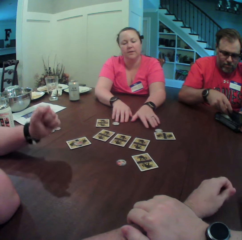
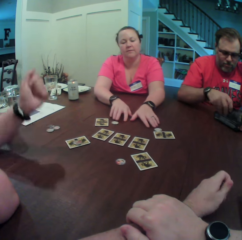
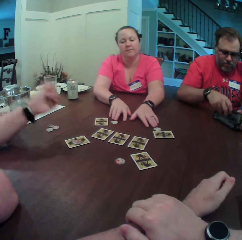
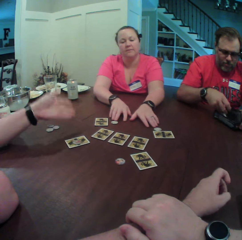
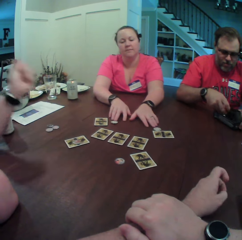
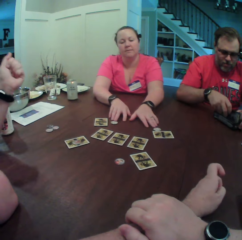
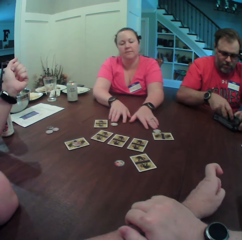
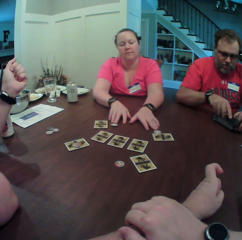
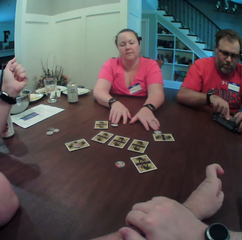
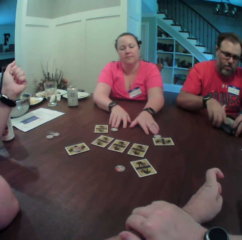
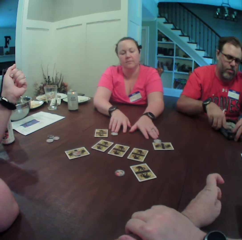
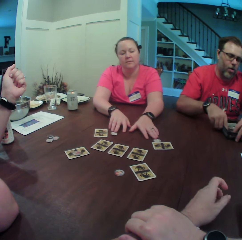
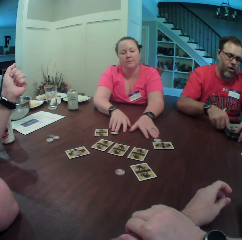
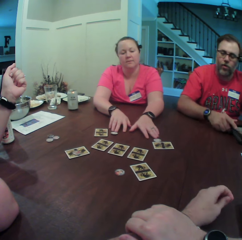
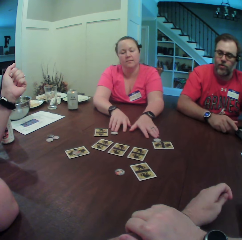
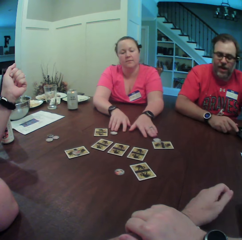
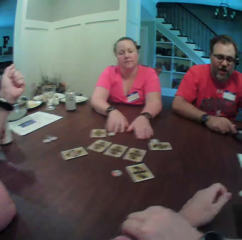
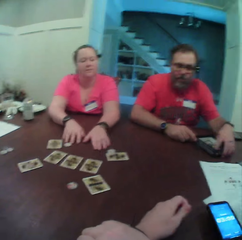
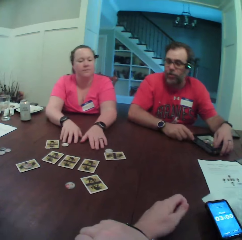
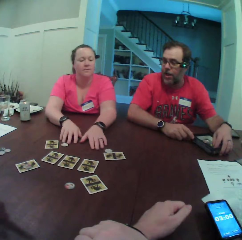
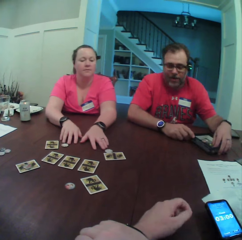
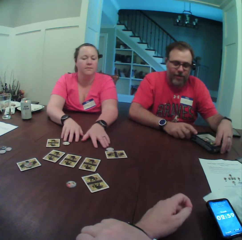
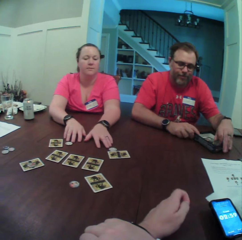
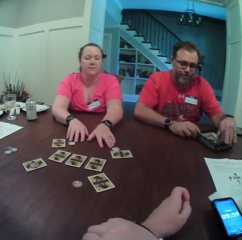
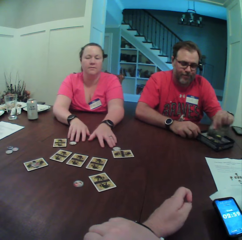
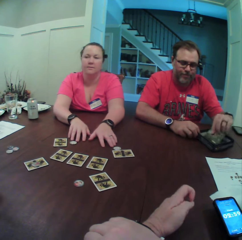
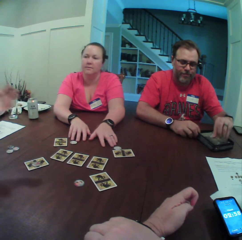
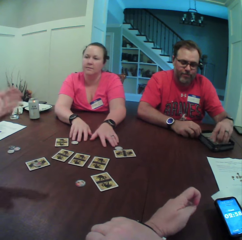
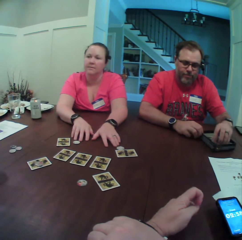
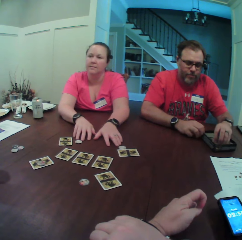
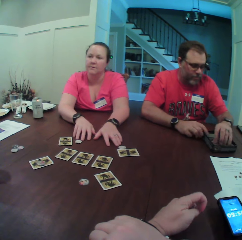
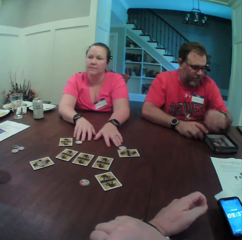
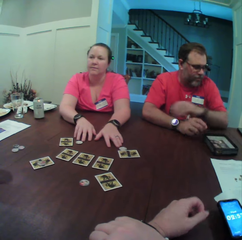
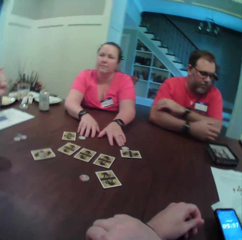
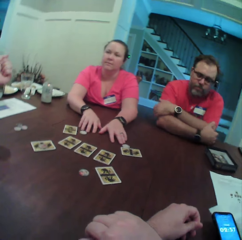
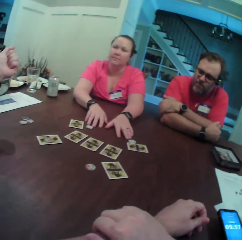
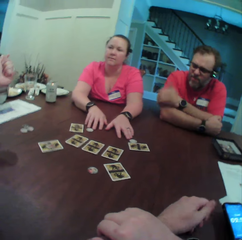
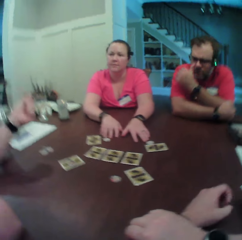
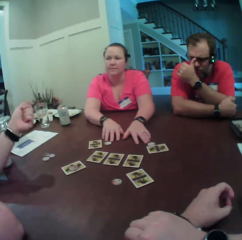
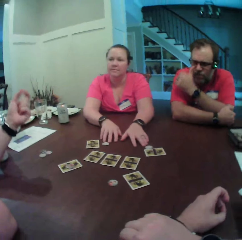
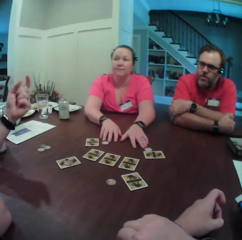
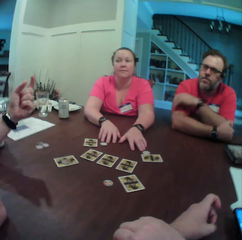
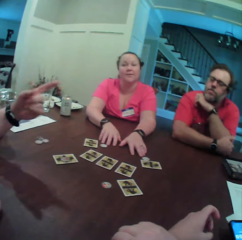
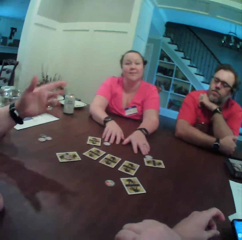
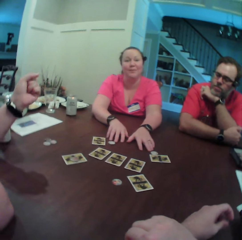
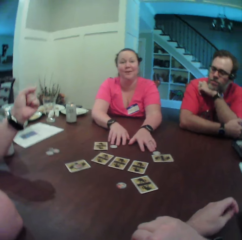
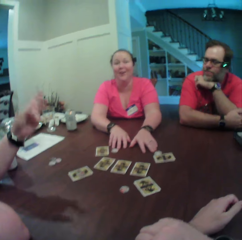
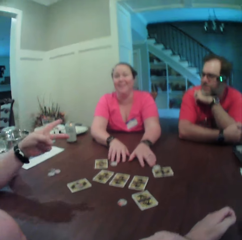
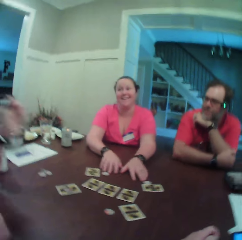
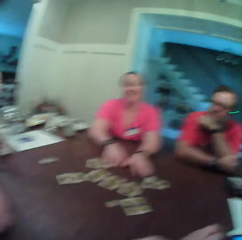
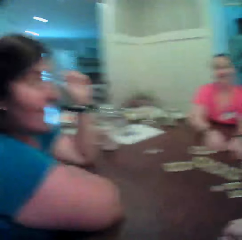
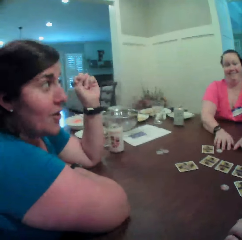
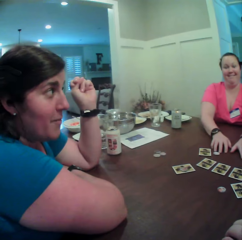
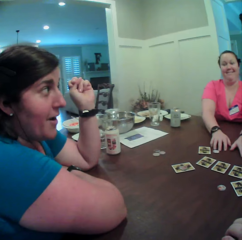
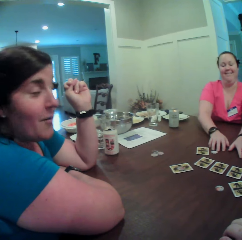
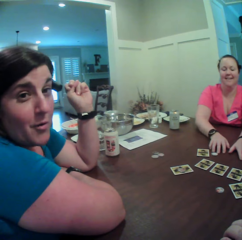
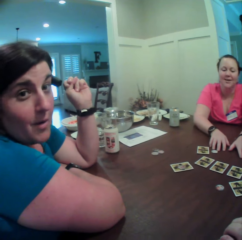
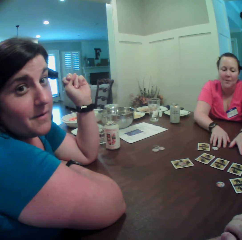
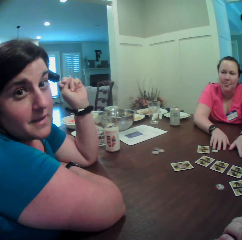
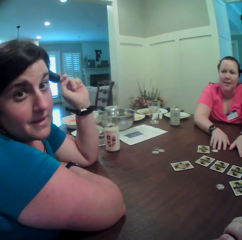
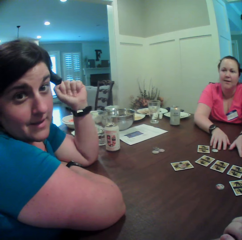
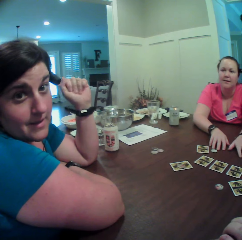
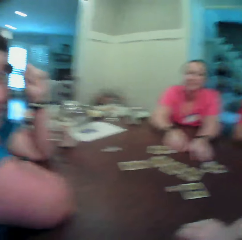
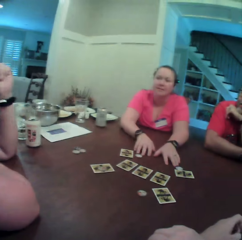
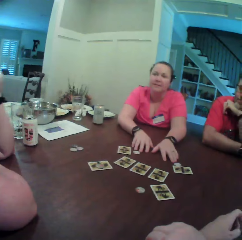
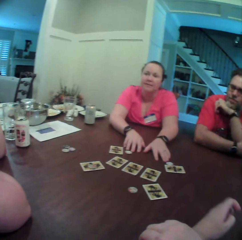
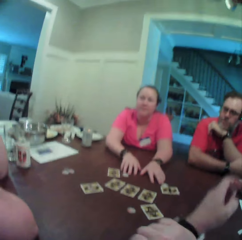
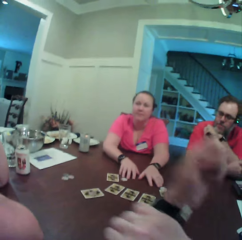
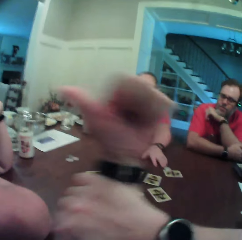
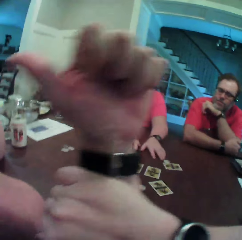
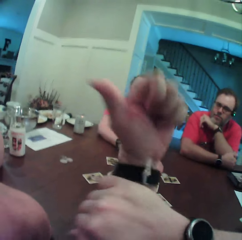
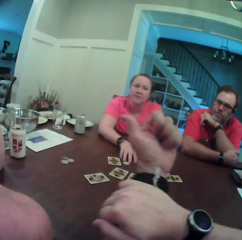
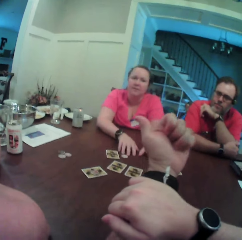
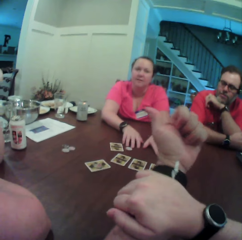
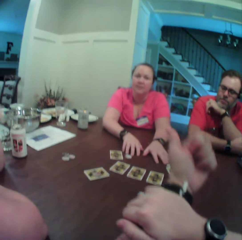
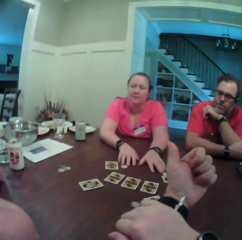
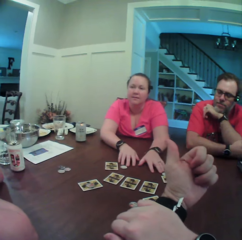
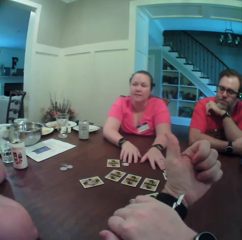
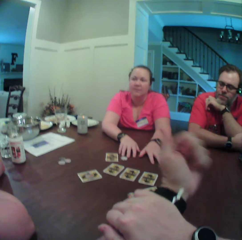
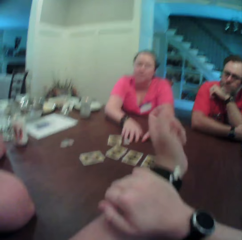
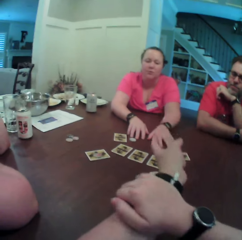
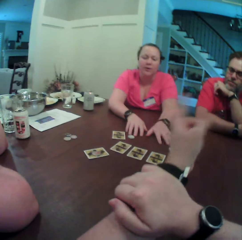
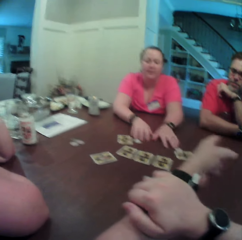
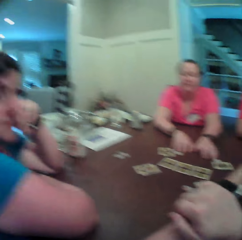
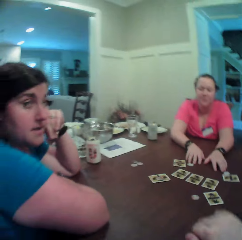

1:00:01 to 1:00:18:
A man folds both hands. A person interacts with the camera wearer. The camera wearer moves his left hand.

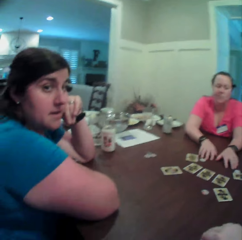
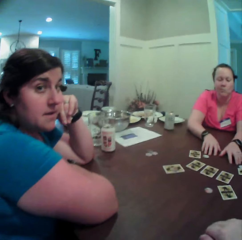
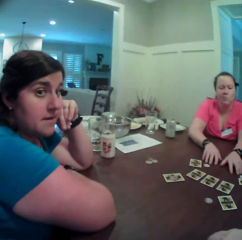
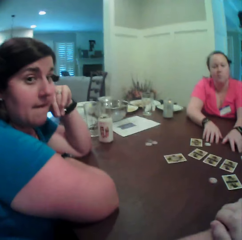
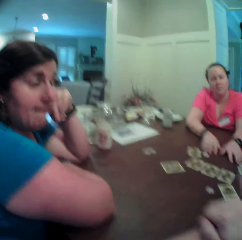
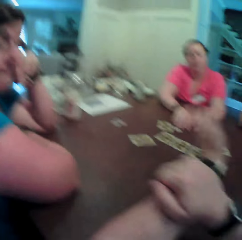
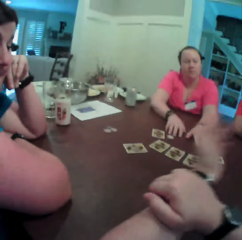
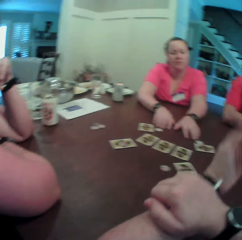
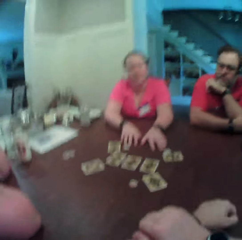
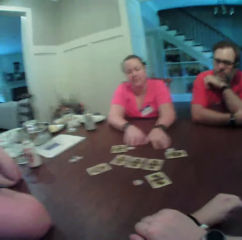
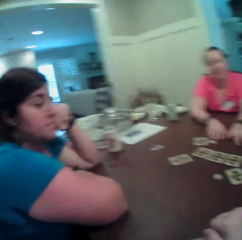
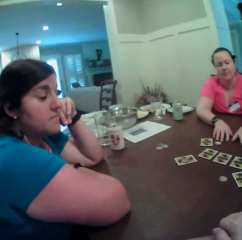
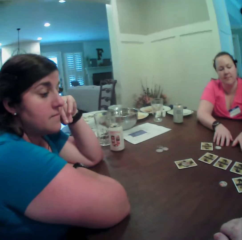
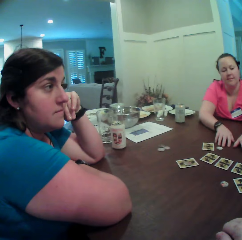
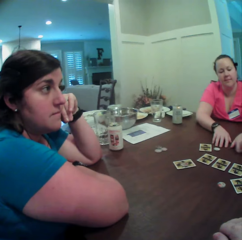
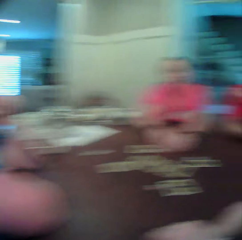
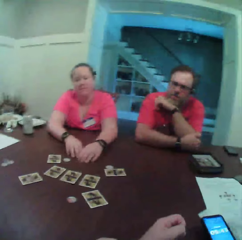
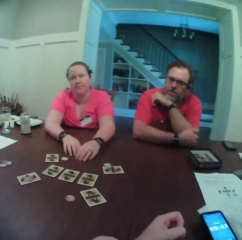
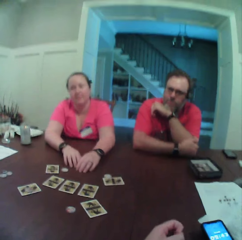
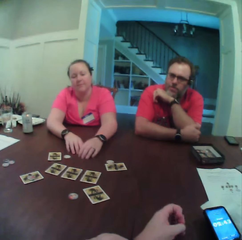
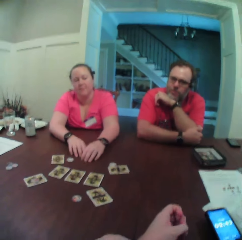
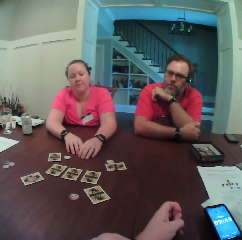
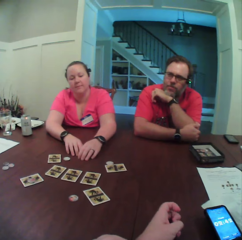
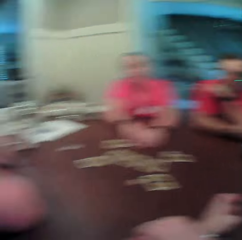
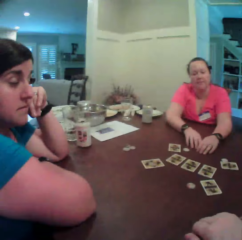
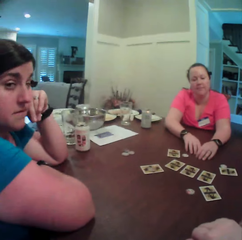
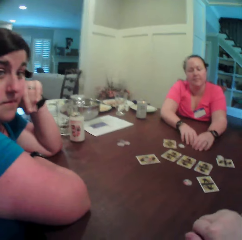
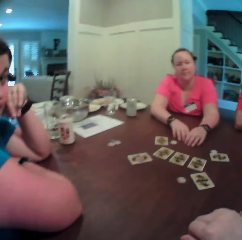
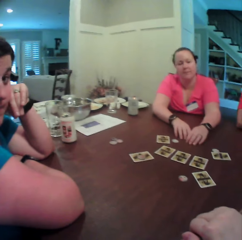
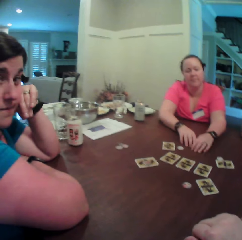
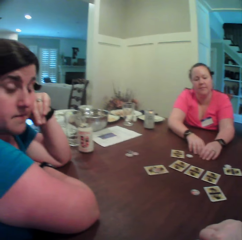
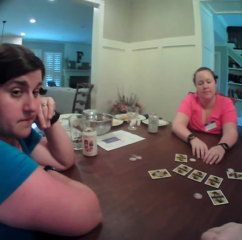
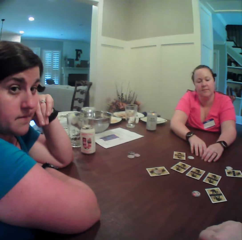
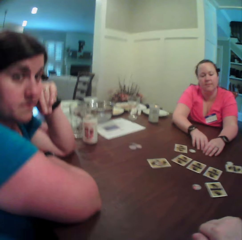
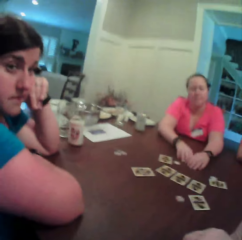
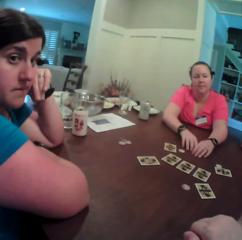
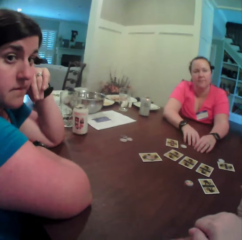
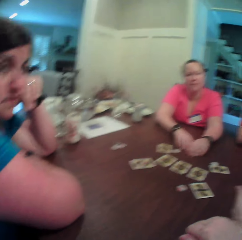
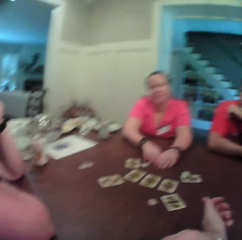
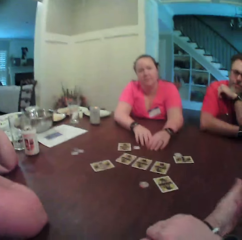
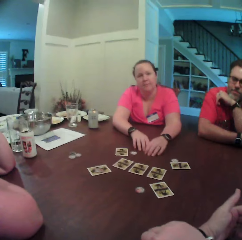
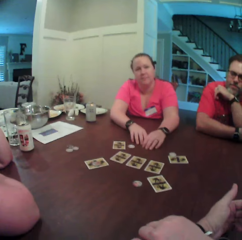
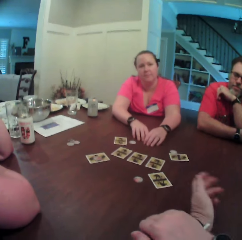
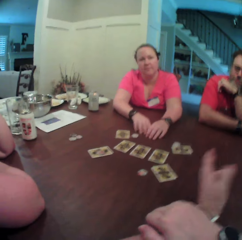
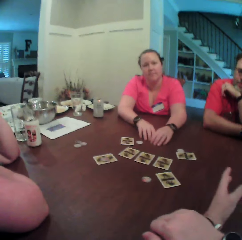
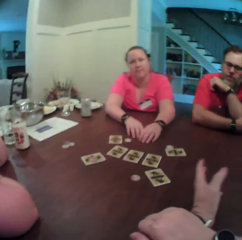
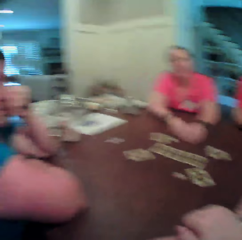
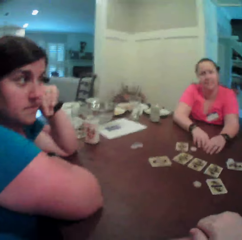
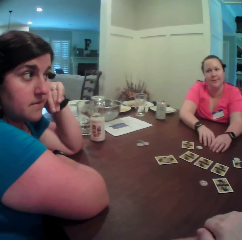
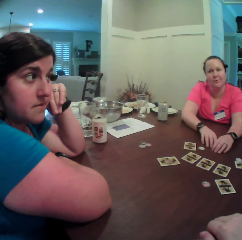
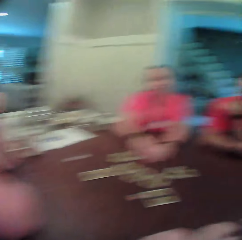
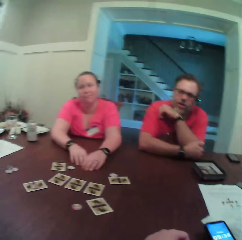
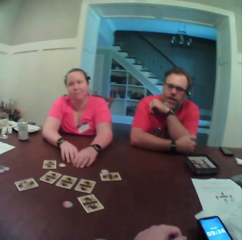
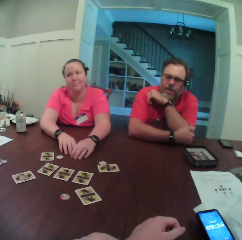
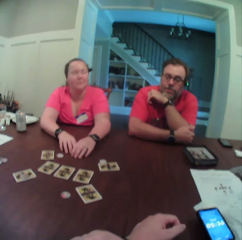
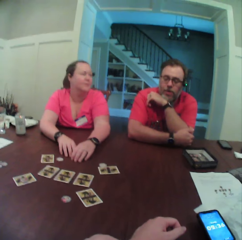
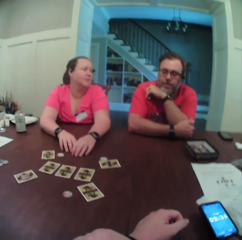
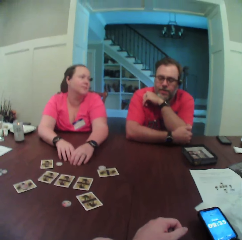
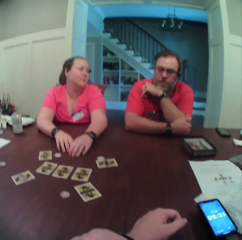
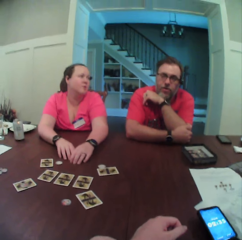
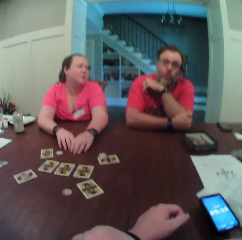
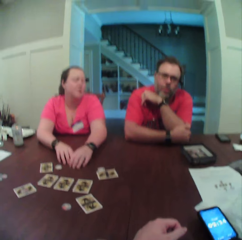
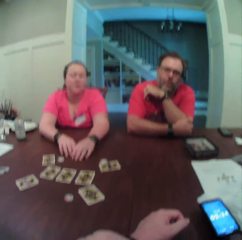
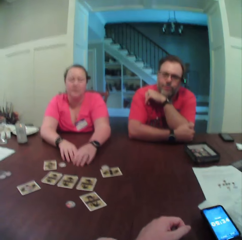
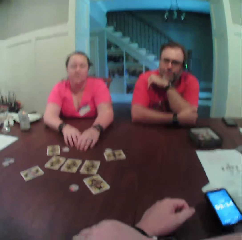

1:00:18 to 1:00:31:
The camera wearer interacts with a person, another person and a third person. He moves his left hand.
